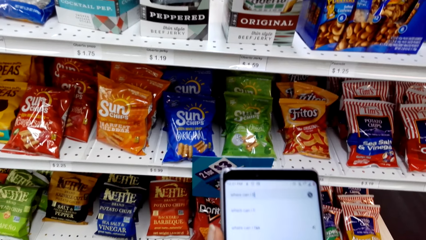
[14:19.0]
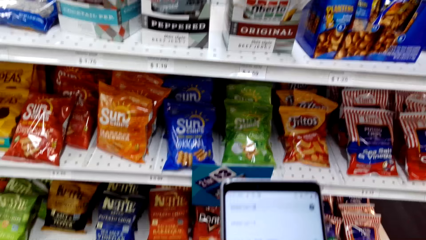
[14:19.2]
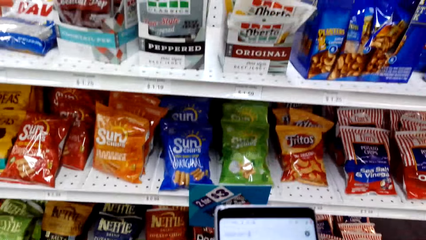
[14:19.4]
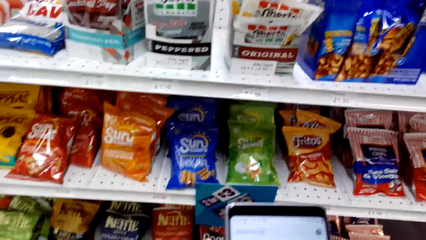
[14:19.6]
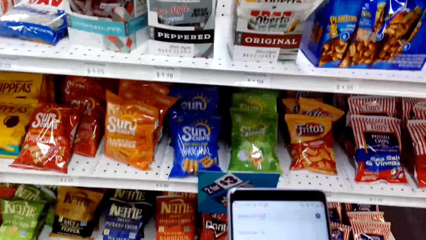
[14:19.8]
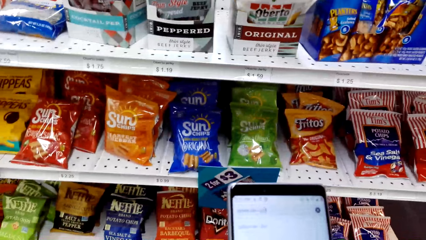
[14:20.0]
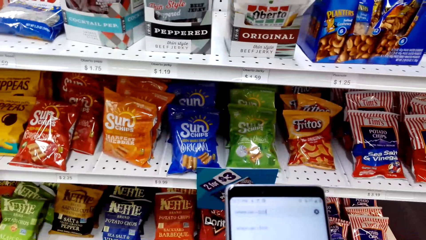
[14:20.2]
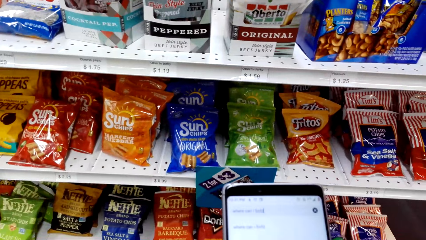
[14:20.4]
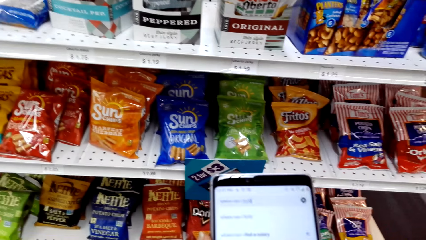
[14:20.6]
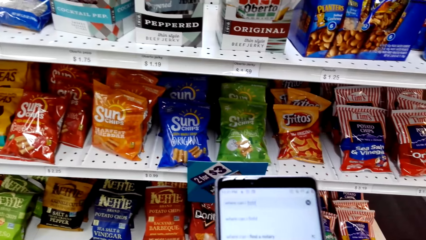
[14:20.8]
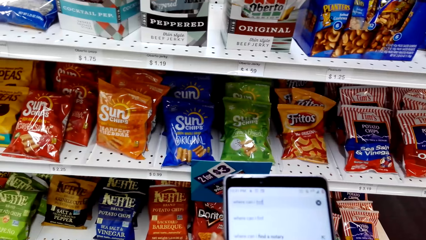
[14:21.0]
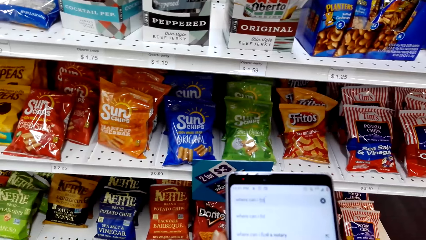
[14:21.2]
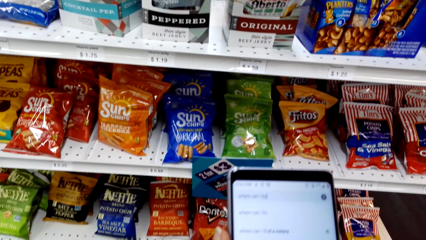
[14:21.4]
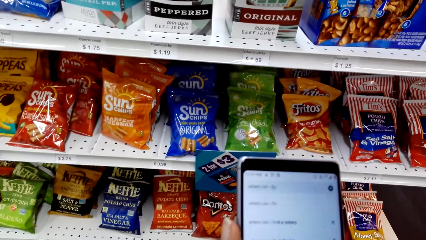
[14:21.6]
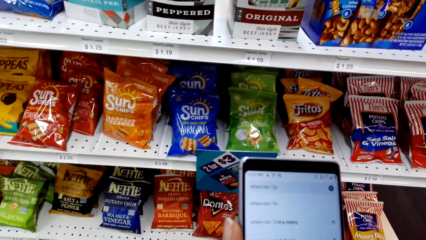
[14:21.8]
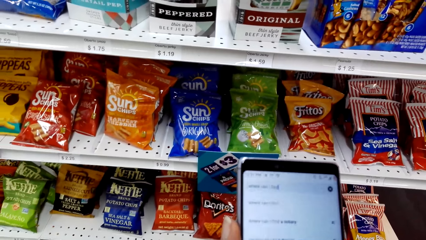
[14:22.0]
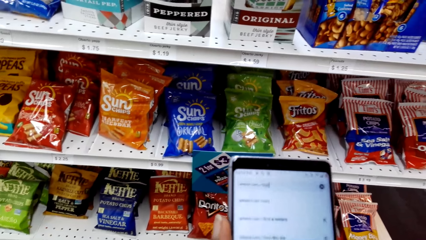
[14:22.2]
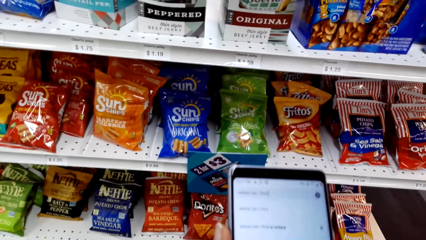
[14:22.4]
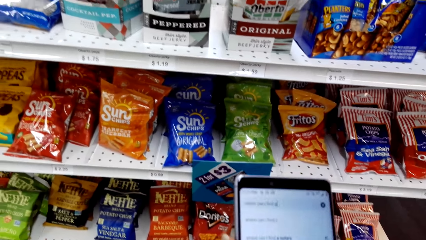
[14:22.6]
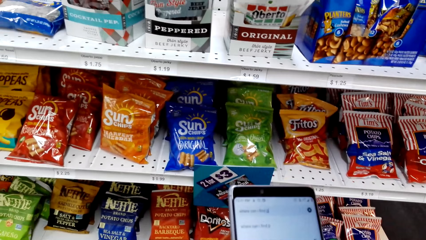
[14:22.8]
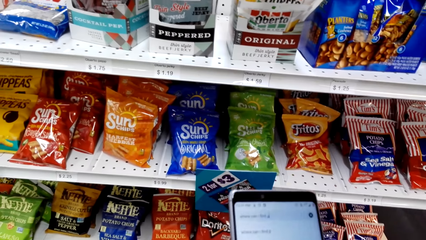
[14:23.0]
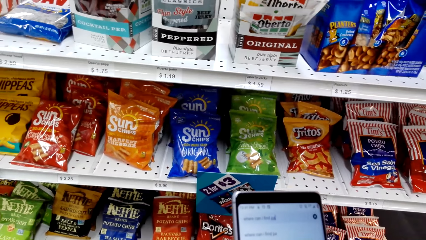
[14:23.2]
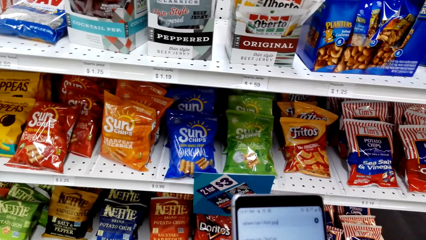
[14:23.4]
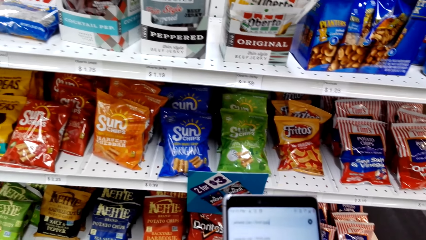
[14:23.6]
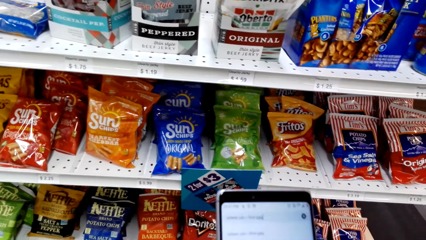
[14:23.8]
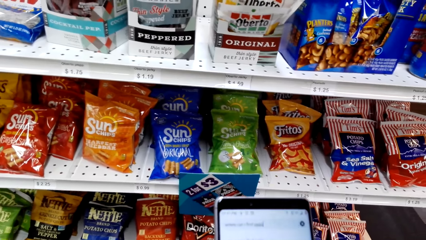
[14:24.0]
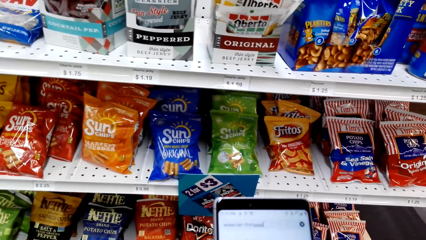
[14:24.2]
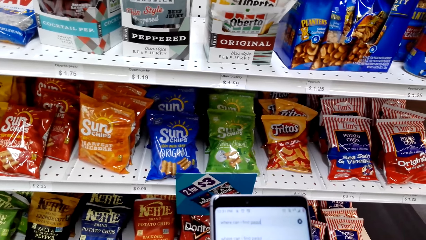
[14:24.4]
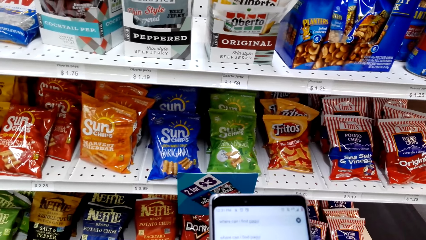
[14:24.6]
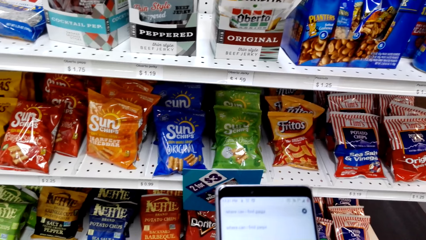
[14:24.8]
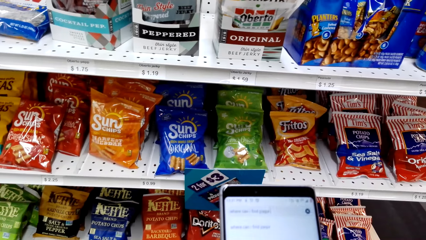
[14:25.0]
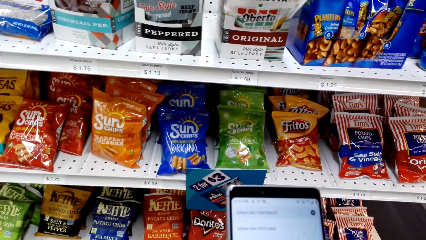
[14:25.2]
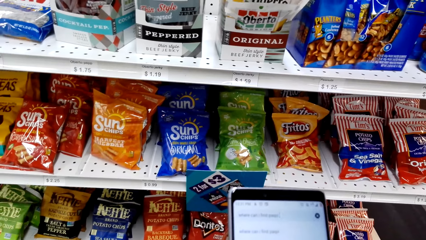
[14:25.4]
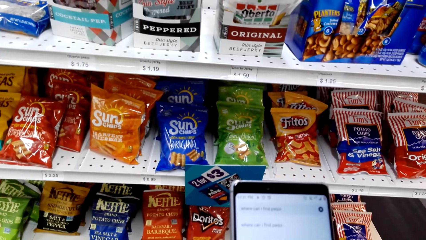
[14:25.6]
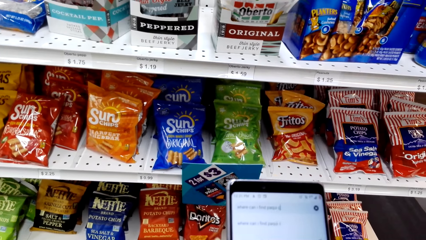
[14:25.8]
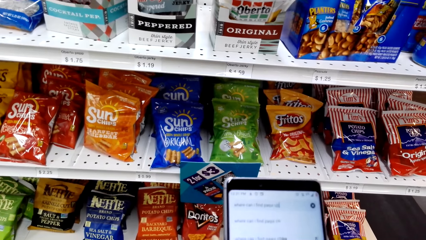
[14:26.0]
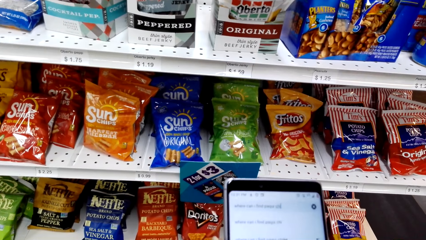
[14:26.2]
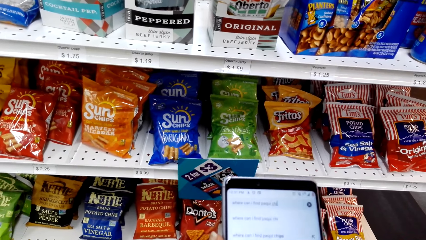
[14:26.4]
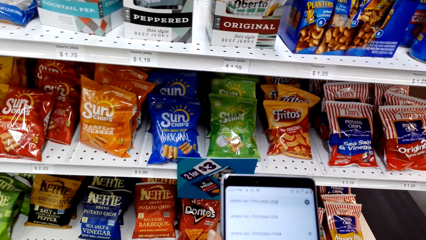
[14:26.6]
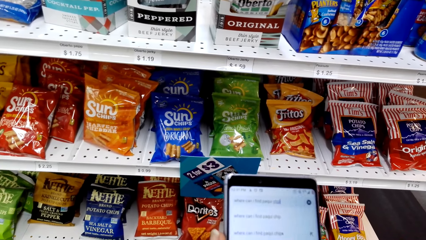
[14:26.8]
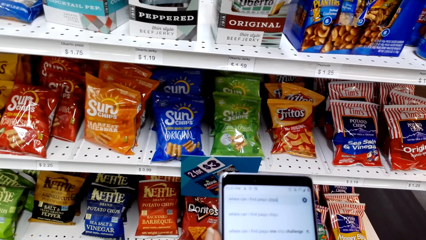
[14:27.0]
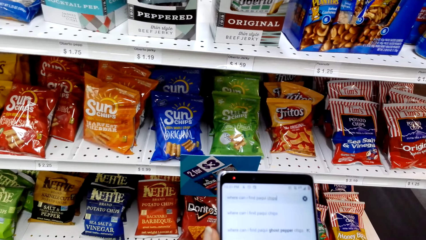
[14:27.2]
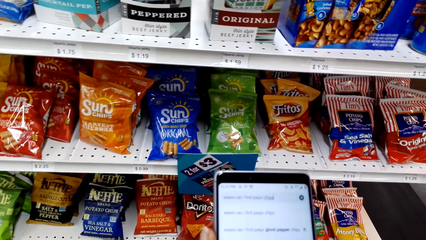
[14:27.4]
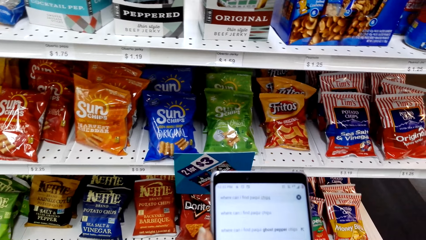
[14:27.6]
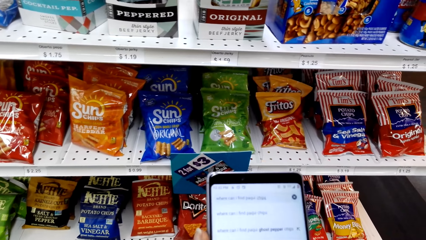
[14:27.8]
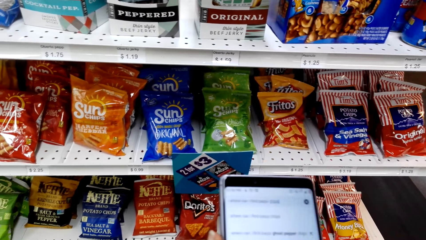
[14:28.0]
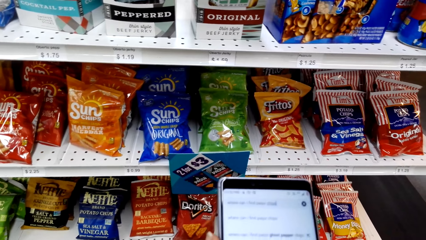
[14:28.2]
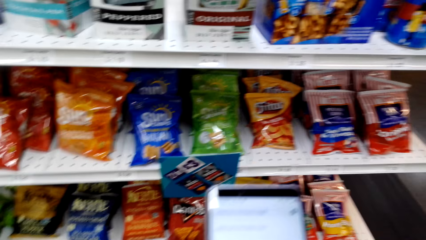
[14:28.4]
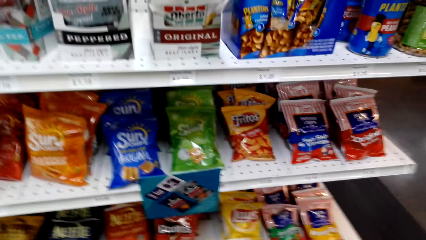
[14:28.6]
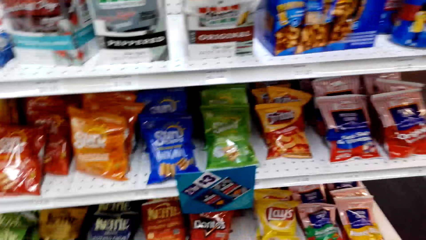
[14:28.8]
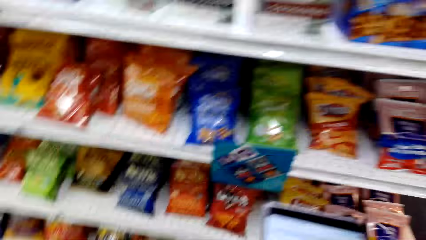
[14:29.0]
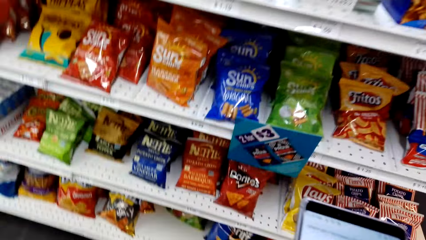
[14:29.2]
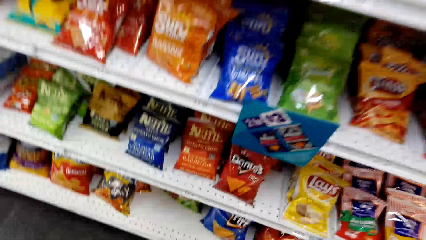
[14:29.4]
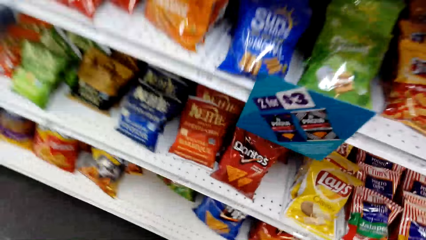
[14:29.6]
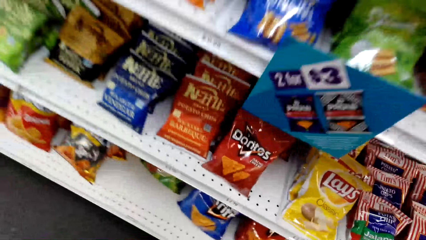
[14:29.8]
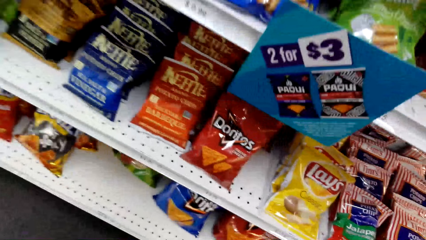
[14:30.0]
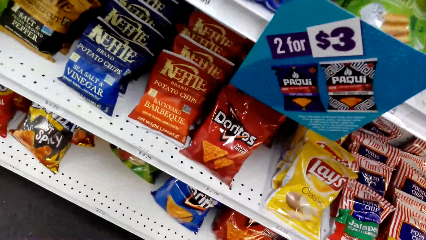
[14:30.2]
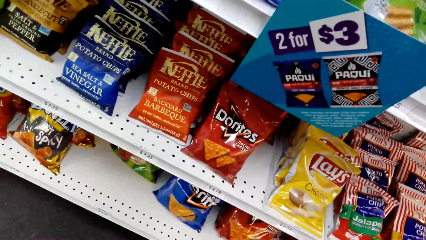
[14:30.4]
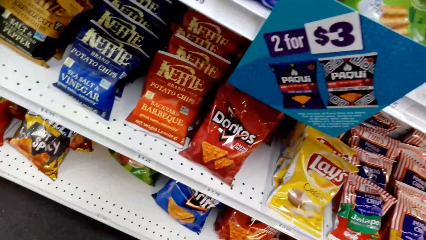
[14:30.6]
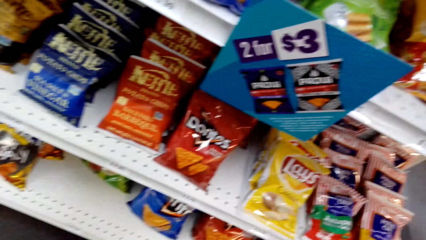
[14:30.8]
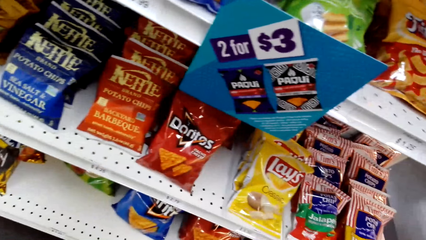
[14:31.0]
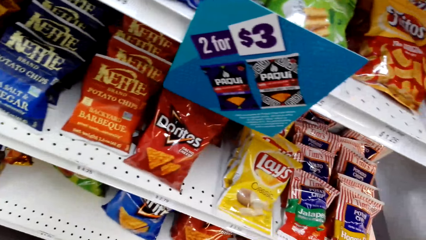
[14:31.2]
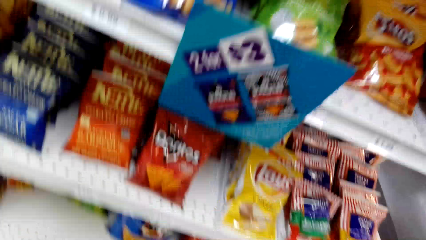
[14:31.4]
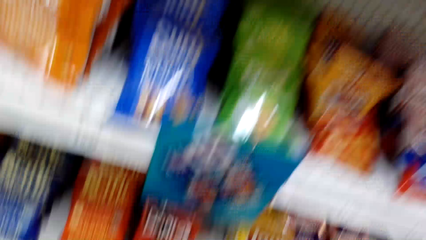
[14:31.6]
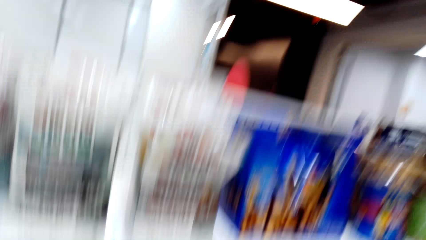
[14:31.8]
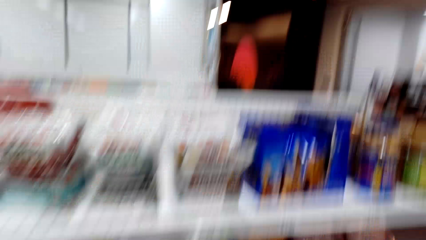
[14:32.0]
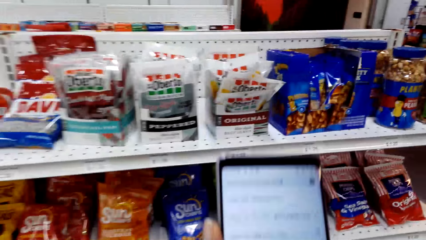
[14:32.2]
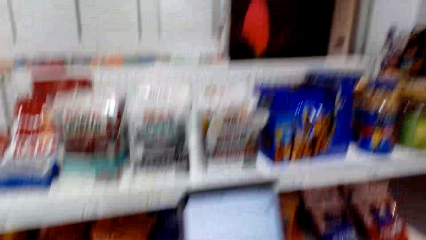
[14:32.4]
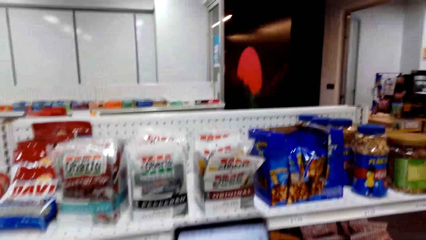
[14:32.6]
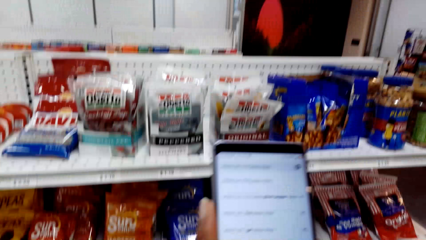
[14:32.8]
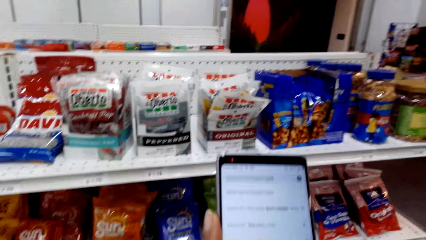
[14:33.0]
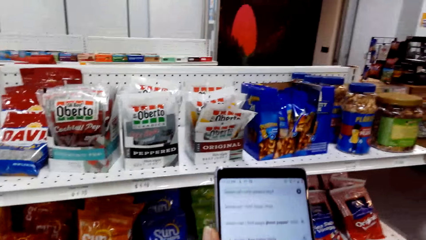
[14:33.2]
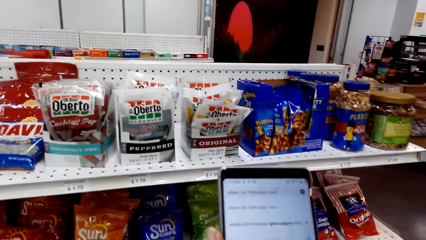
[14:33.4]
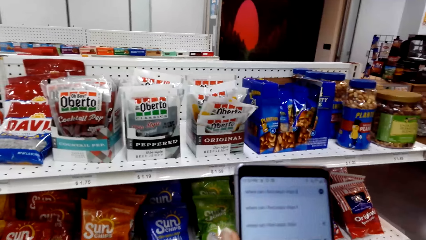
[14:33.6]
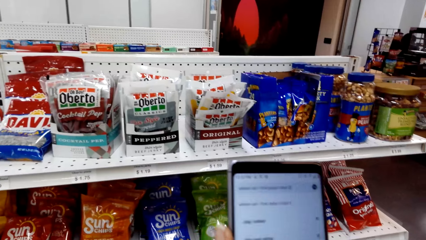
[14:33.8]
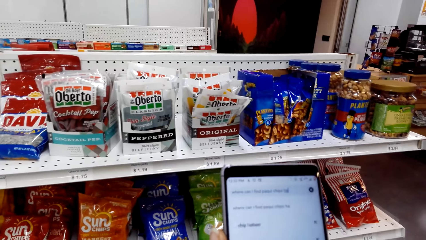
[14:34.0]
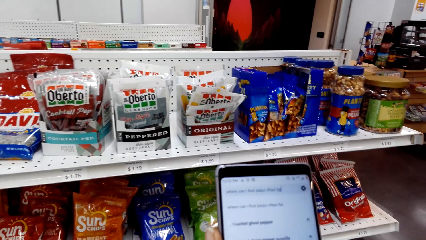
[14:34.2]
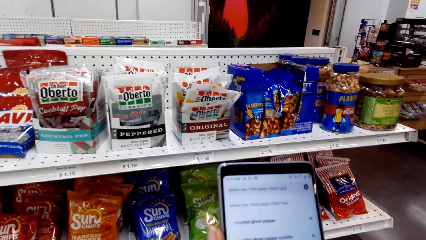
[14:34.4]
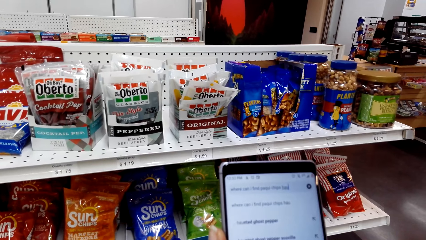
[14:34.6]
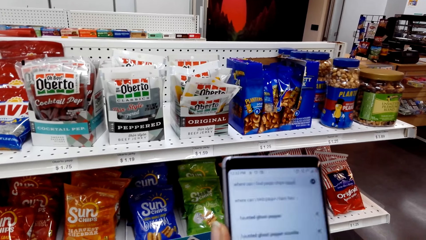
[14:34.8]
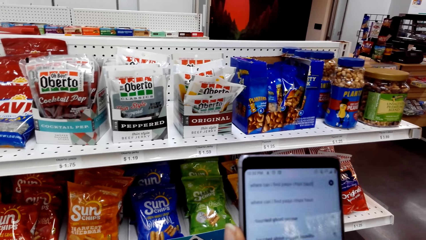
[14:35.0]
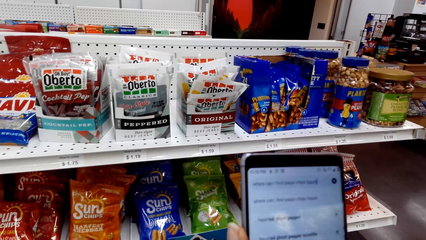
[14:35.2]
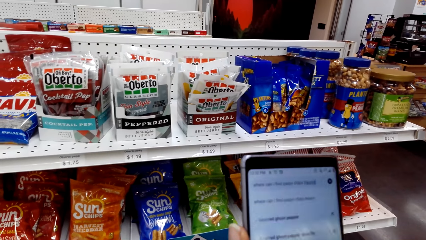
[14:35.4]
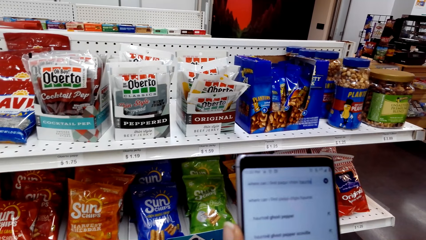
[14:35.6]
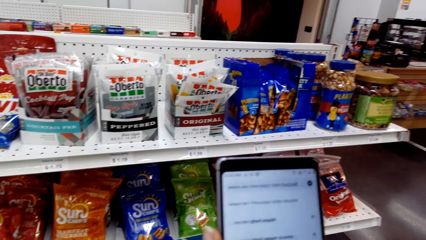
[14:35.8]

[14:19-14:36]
The camera wearer talks. They scroll the phone. They talk. They stare at the phone. They scroll the phone. They talk. They scroll the phone. They look around. They scroll the phone. They scroll the phone again.
